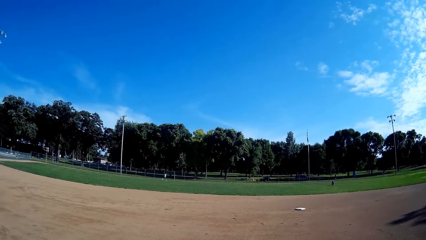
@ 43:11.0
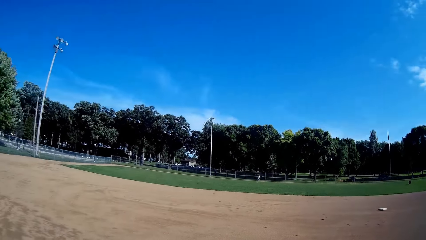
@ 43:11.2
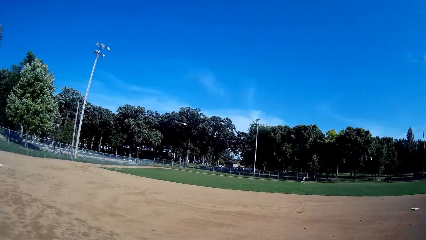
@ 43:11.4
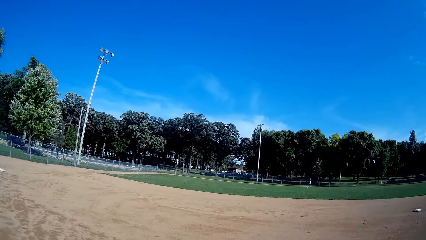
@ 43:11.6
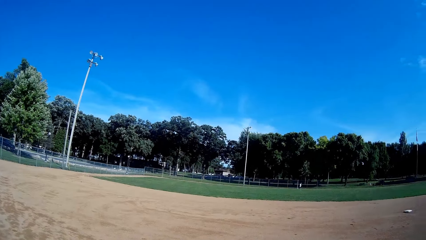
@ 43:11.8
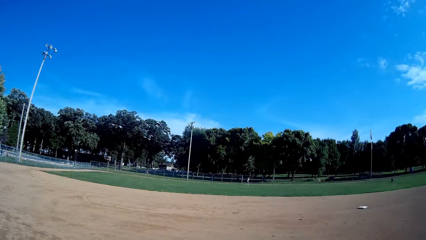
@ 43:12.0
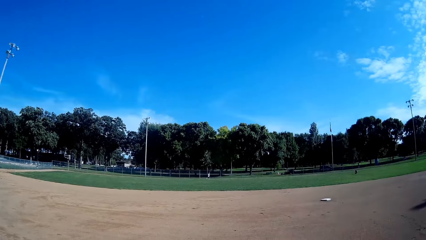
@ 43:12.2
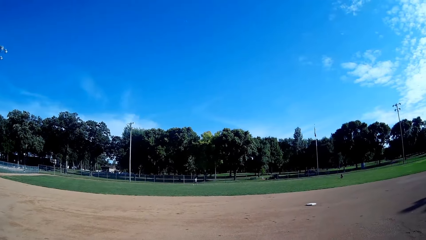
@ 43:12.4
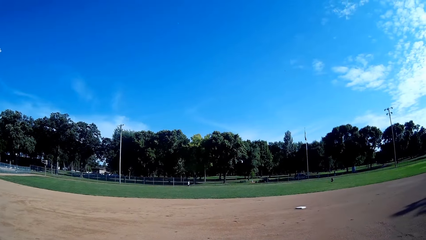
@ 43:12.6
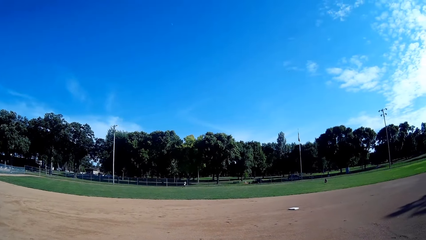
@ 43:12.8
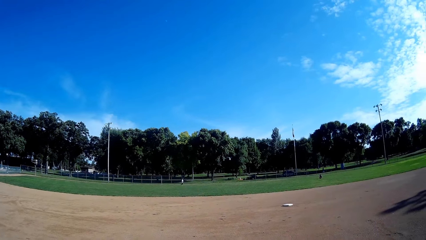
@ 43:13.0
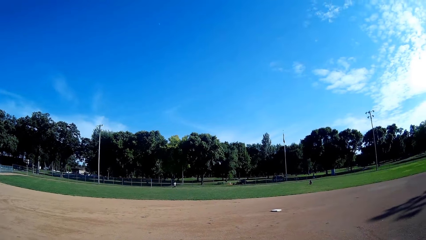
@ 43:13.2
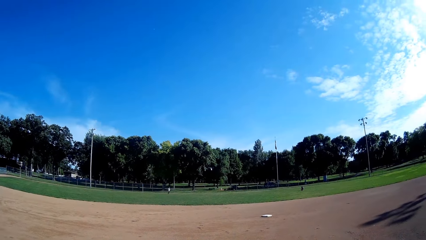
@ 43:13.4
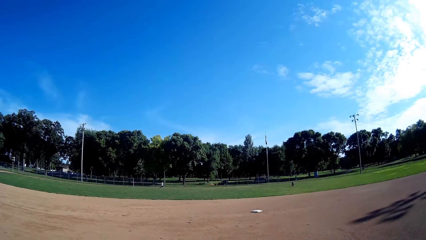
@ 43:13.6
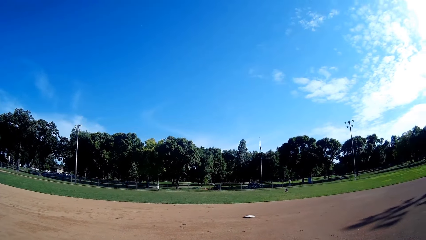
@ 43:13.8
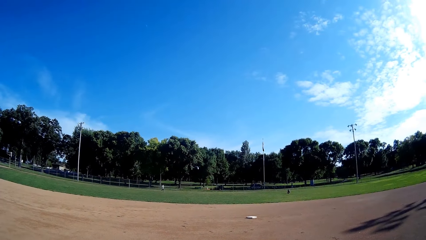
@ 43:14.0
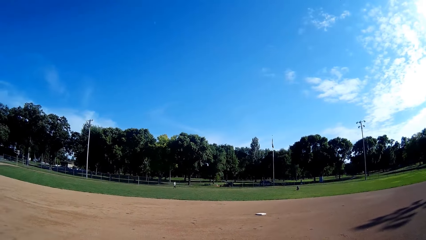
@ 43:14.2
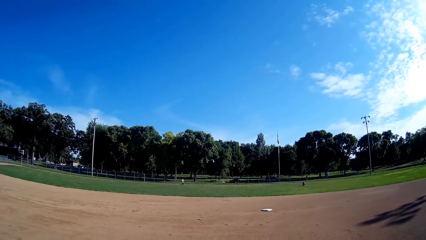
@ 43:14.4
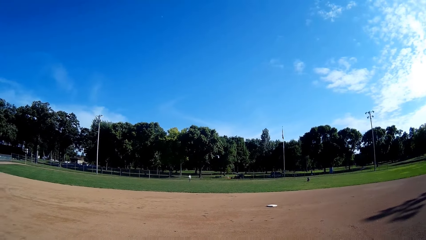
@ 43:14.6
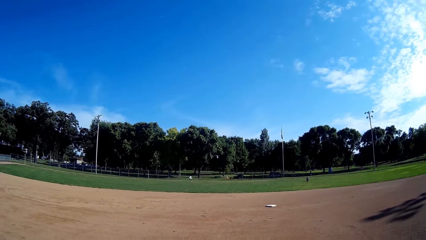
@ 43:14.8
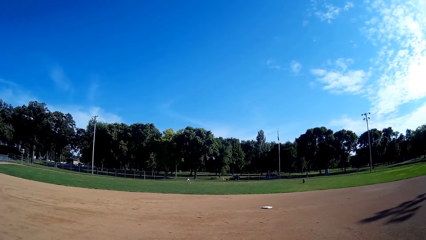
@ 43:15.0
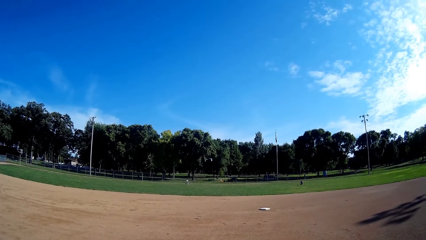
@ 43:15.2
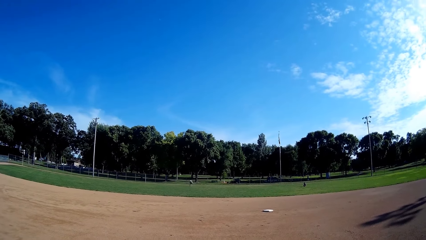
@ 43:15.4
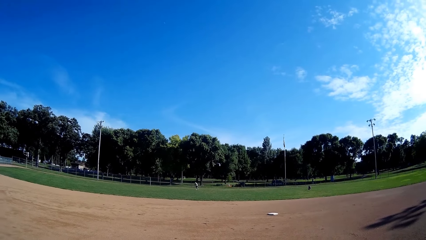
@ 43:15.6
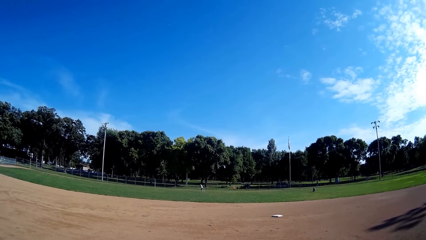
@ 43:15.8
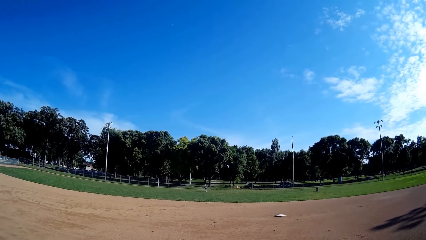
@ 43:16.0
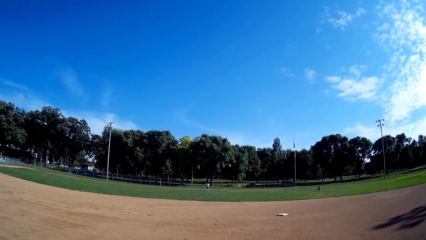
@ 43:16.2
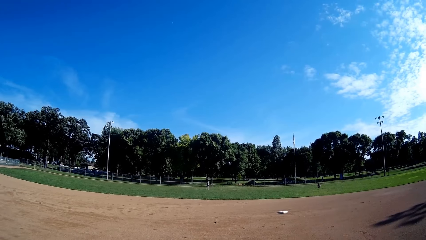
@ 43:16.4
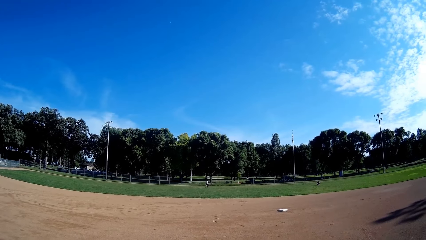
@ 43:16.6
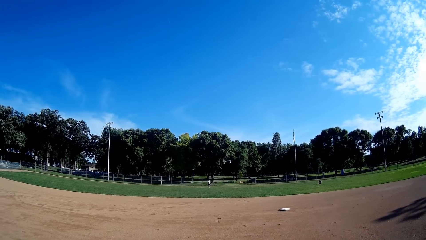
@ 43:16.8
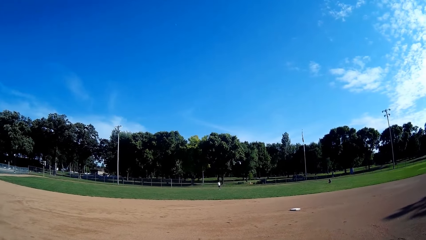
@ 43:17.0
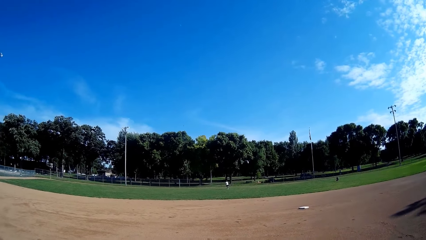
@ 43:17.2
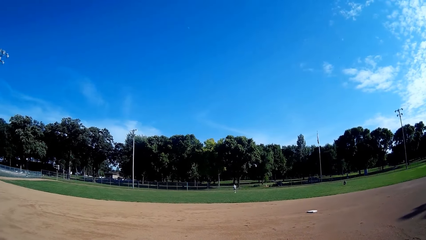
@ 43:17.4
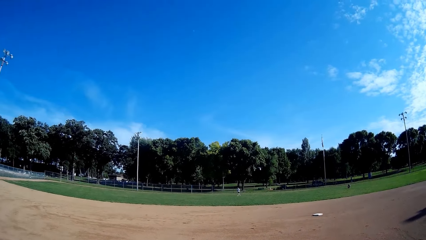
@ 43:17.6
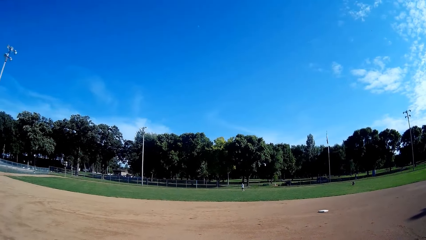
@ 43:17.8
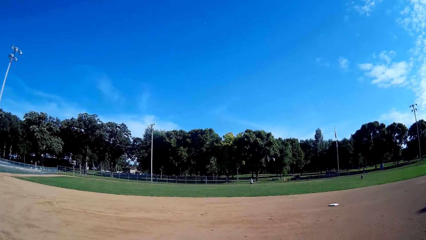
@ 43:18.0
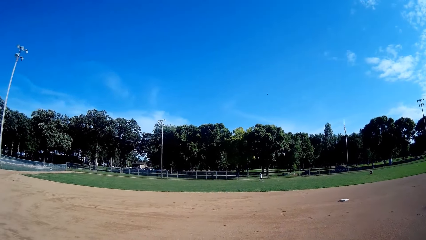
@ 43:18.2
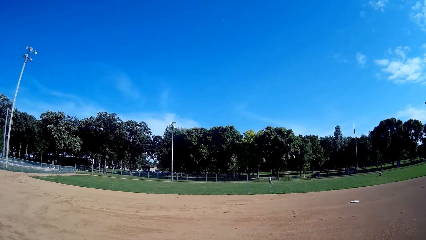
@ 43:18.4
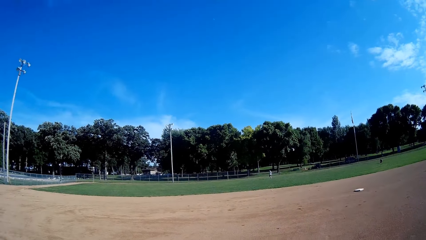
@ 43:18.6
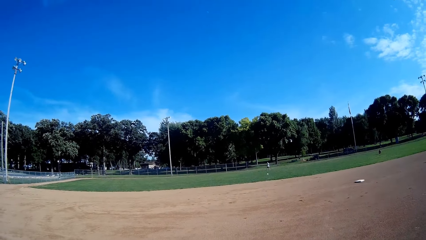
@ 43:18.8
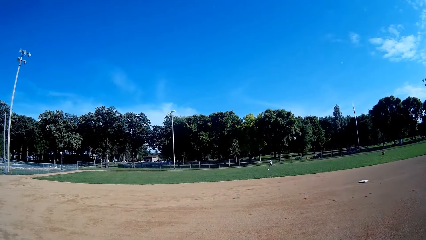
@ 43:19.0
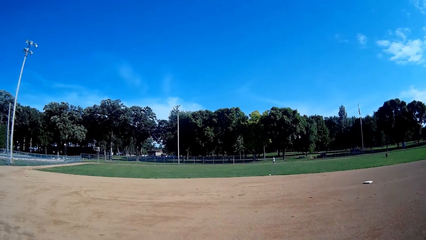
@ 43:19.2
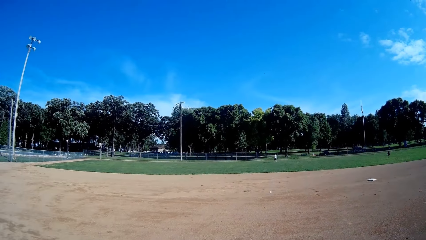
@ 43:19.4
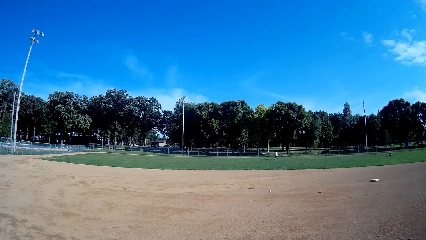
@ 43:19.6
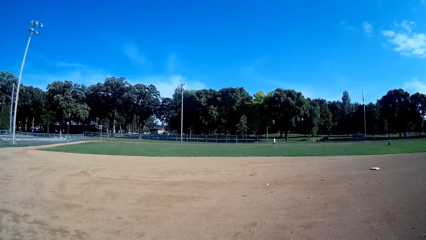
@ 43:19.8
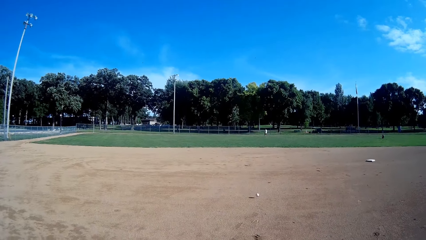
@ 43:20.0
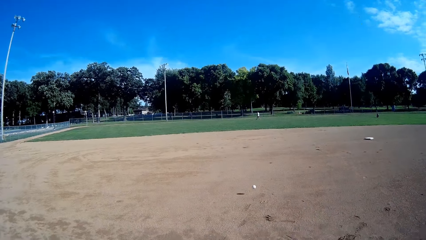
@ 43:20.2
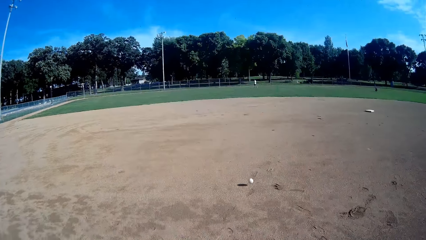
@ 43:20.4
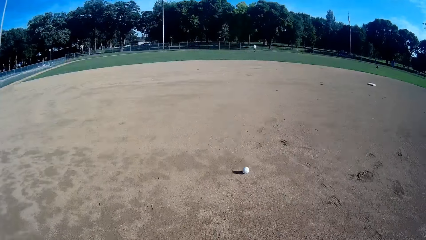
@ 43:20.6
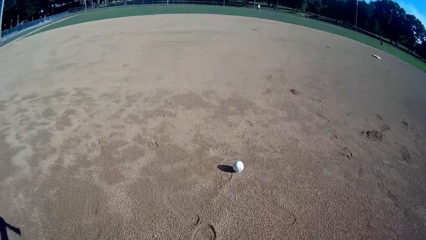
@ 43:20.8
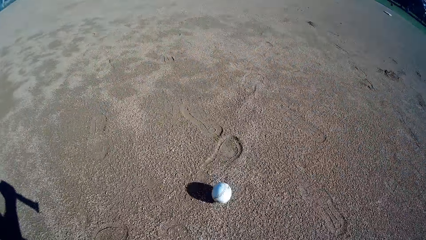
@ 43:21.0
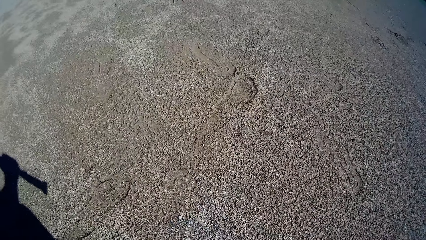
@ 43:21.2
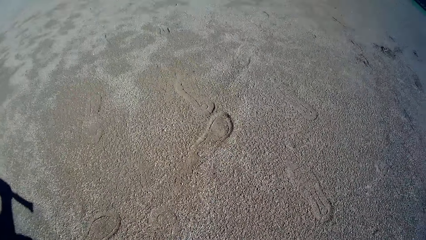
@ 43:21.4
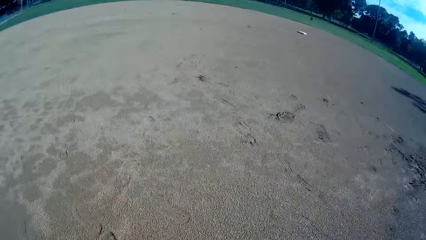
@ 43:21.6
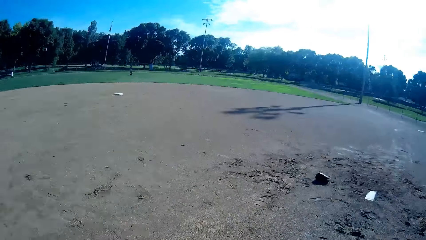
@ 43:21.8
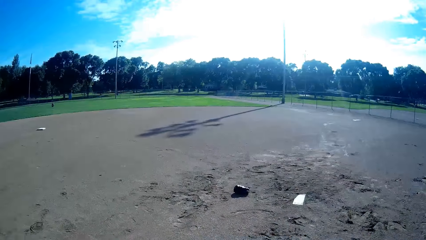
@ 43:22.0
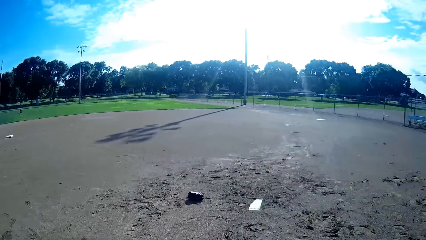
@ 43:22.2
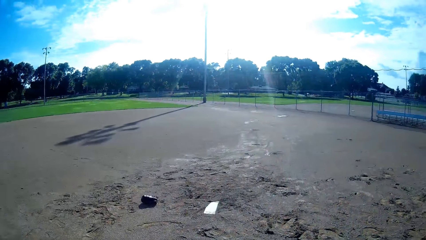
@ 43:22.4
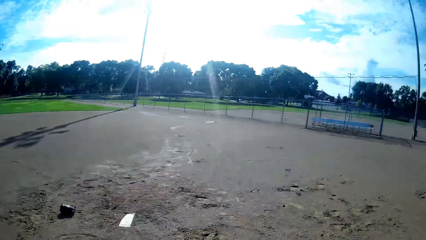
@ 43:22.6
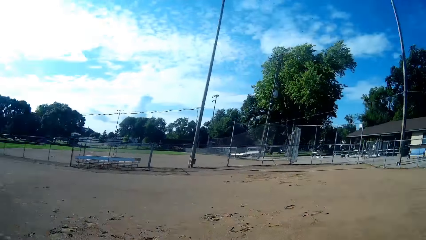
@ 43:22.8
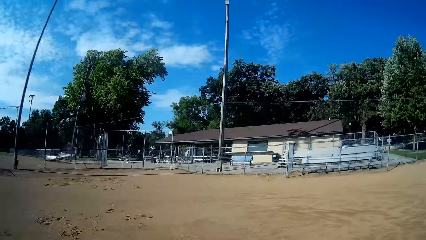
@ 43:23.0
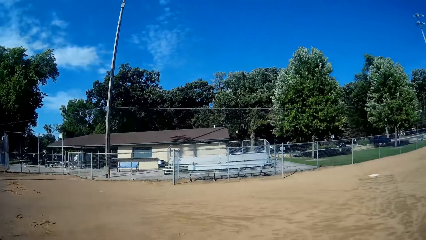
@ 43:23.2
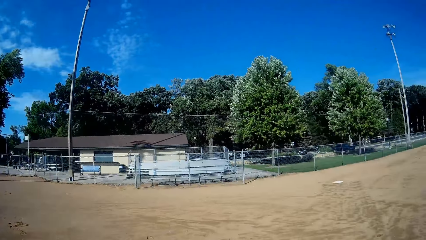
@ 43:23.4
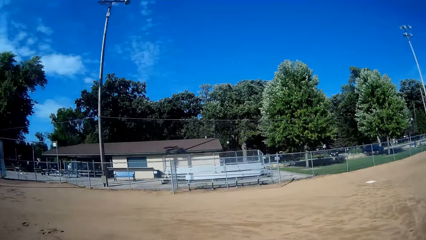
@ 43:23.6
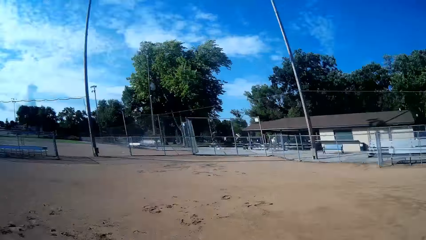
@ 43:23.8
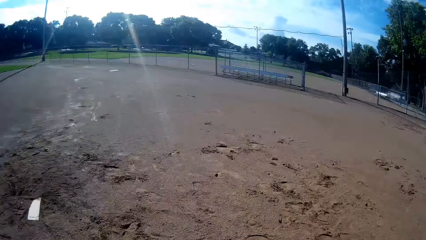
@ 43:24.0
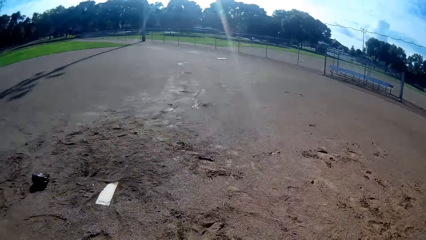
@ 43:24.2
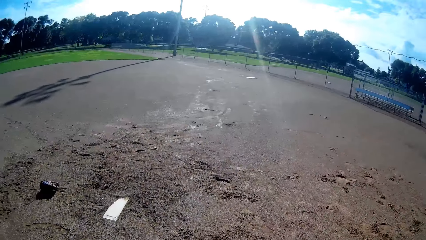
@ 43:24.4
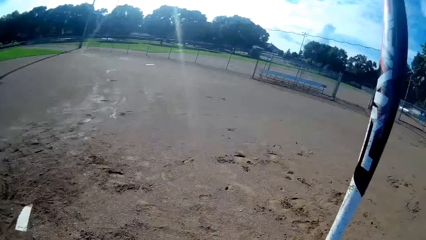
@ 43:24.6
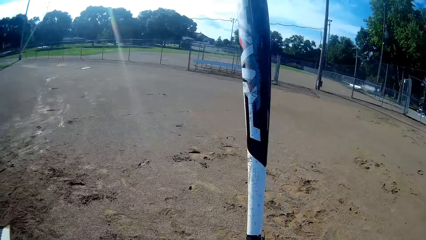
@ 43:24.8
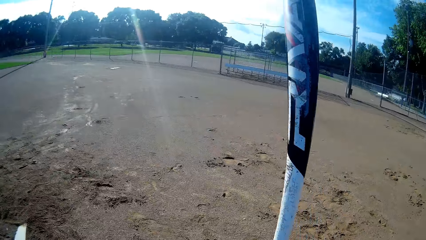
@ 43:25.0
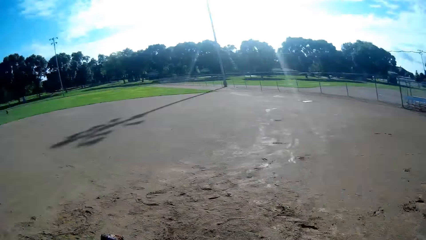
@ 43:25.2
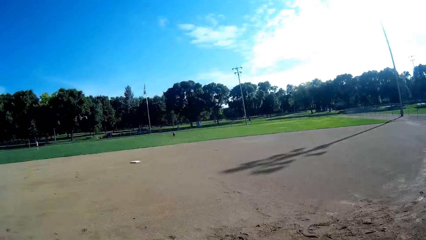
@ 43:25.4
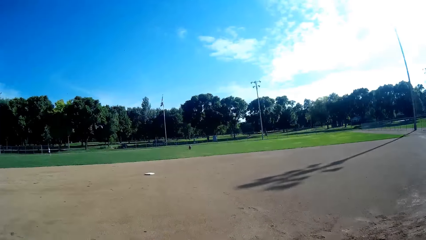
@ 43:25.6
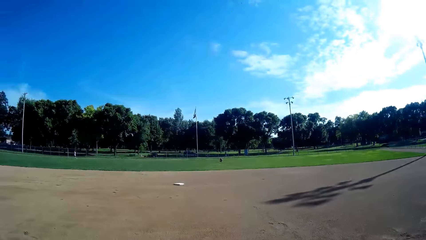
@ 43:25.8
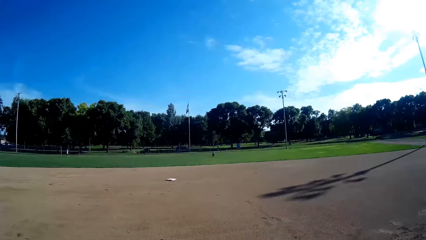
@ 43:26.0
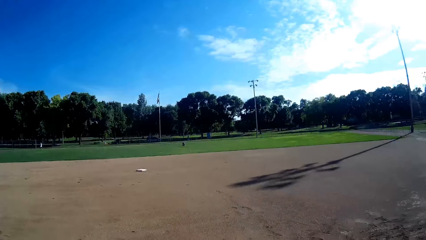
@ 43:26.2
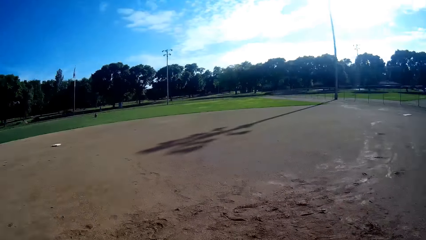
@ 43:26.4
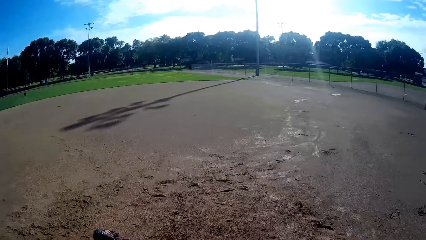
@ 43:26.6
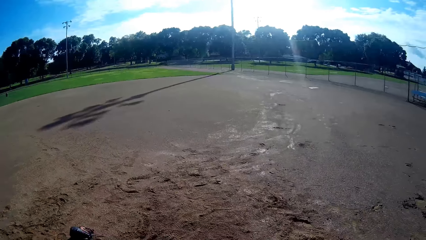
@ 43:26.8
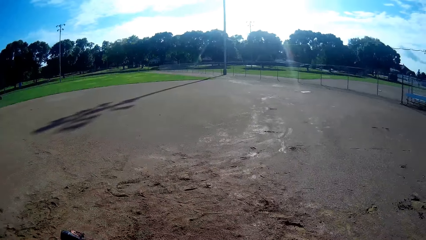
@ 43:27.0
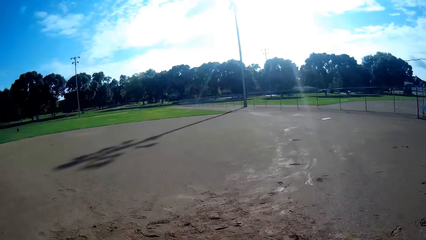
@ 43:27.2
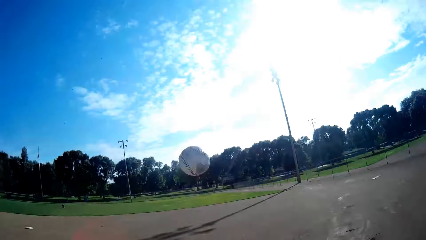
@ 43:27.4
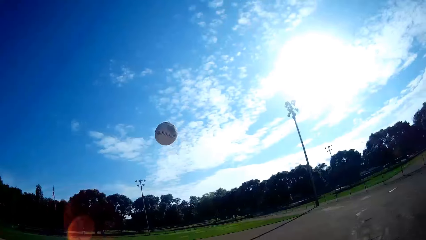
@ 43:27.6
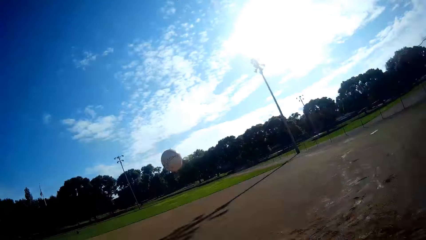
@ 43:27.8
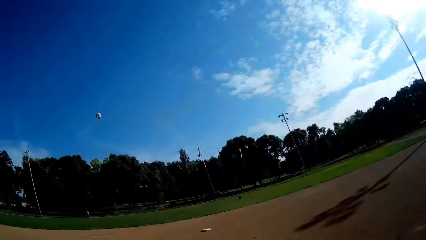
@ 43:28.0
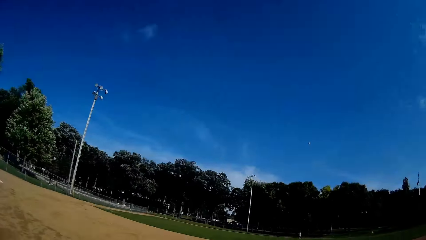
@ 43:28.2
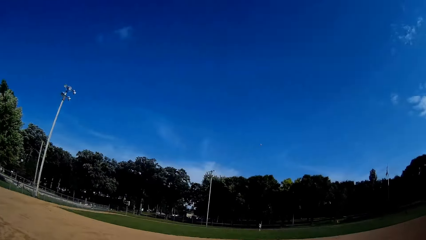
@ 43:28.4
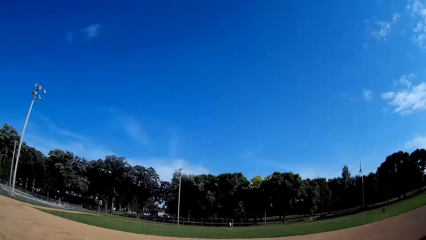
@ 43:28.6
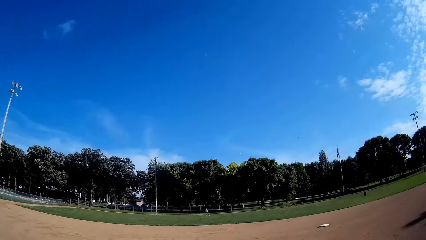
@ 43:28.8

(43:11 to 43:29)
The man picks the ball from the ground and throws the ball towards the camera wearer. The camera wearer stares at the ball. He bends towards the ground and picks the ball from the ground. He stands up, walks forward and walks back to his position. He looks around. He throws the ball upwards. He plays the ball with the bat towards the man.
